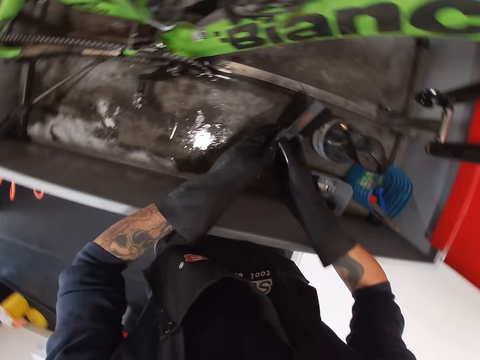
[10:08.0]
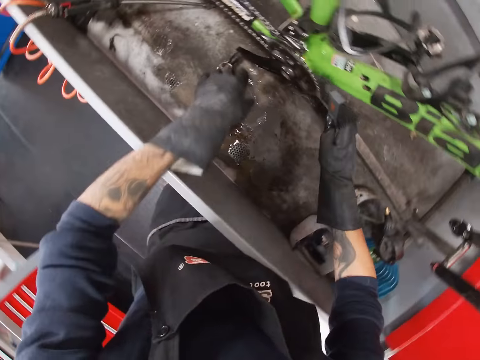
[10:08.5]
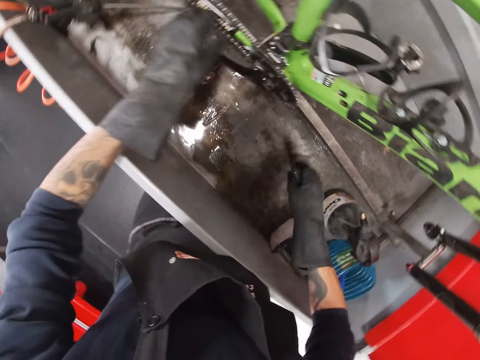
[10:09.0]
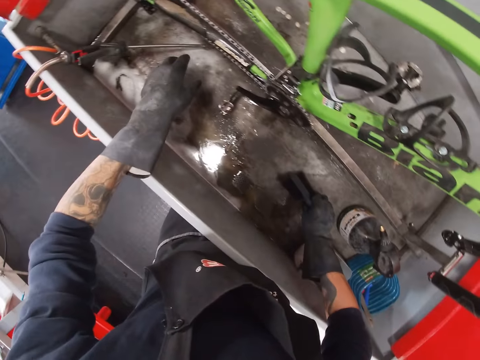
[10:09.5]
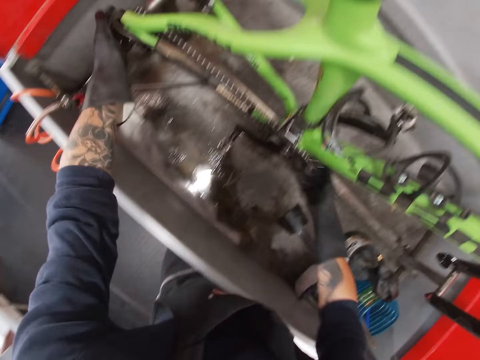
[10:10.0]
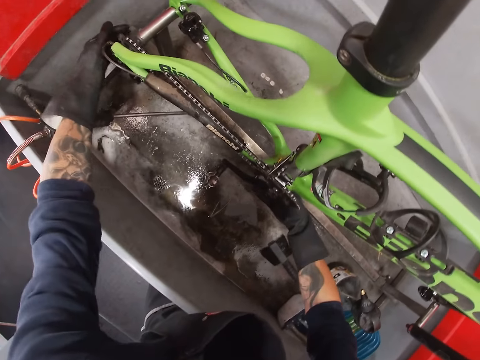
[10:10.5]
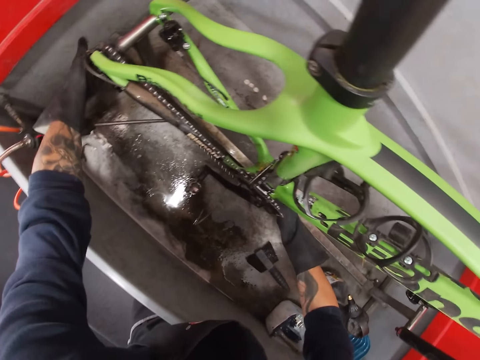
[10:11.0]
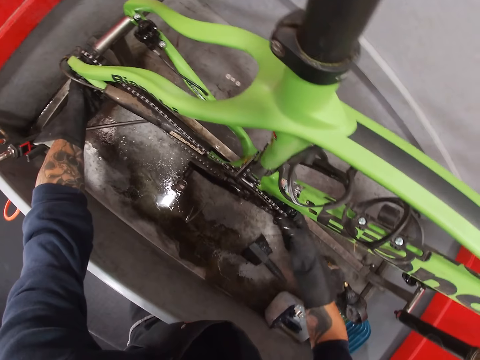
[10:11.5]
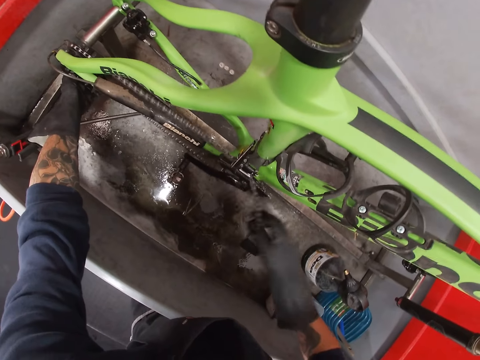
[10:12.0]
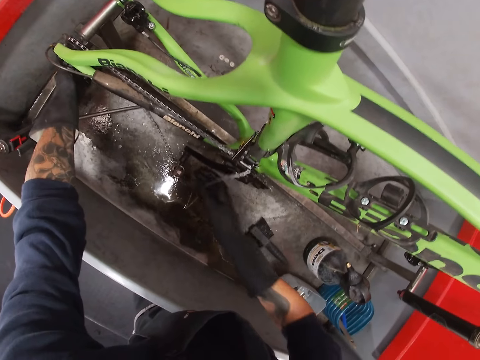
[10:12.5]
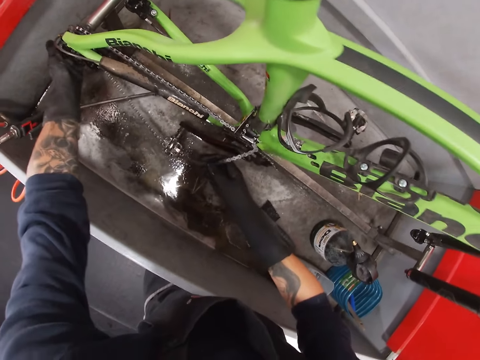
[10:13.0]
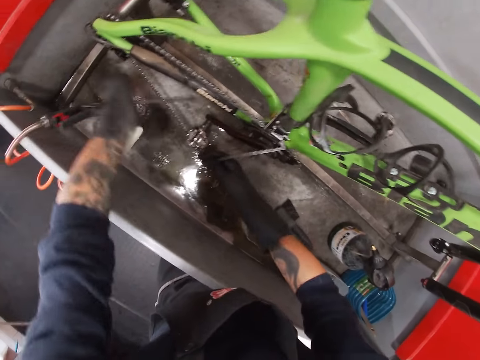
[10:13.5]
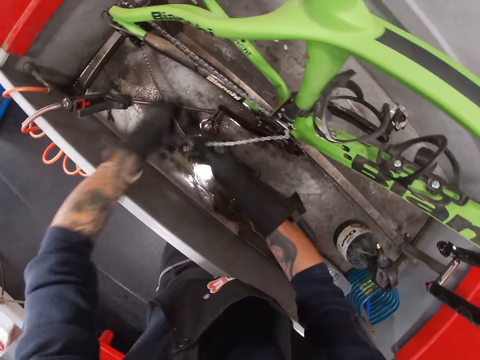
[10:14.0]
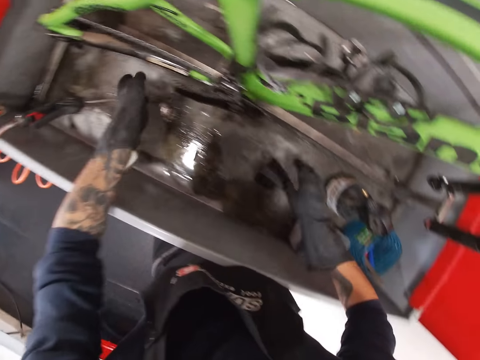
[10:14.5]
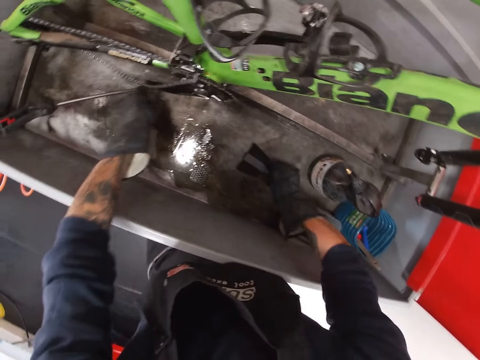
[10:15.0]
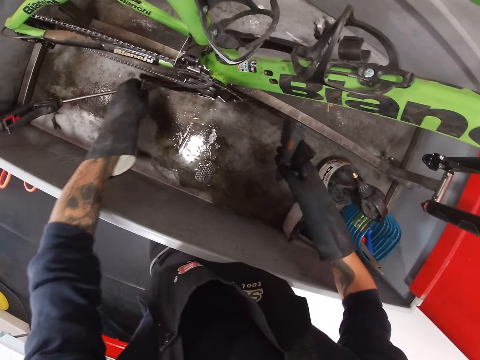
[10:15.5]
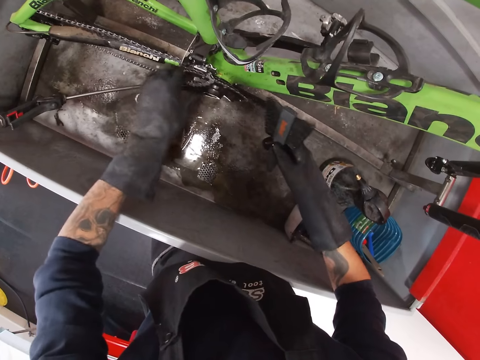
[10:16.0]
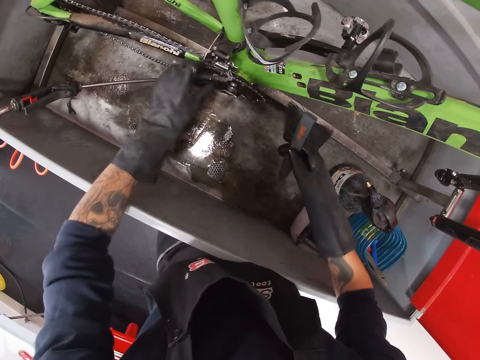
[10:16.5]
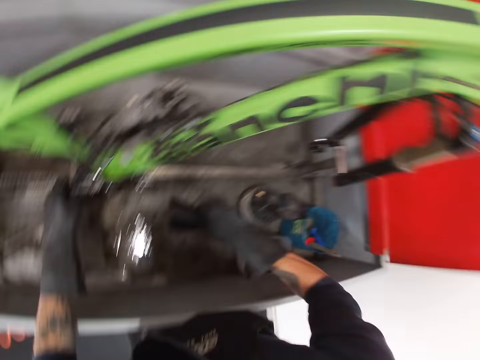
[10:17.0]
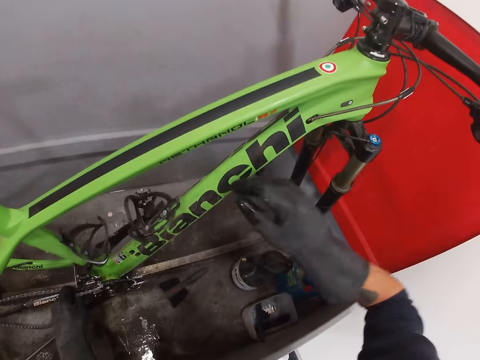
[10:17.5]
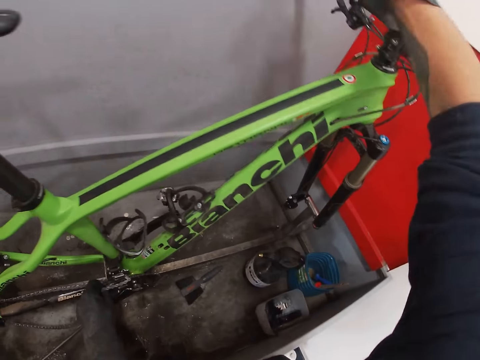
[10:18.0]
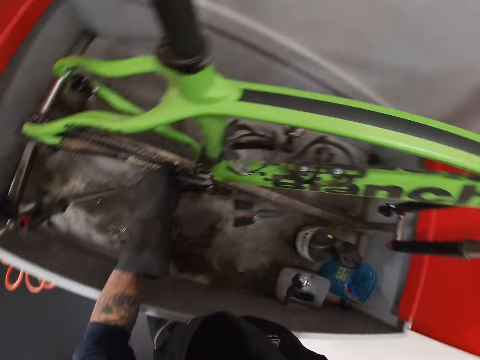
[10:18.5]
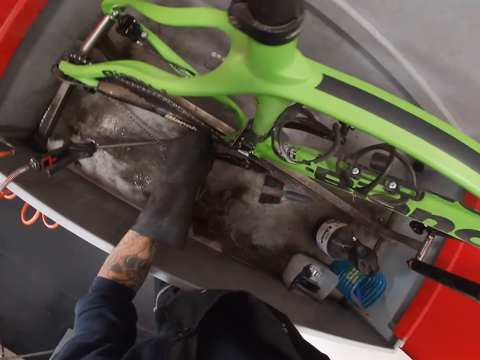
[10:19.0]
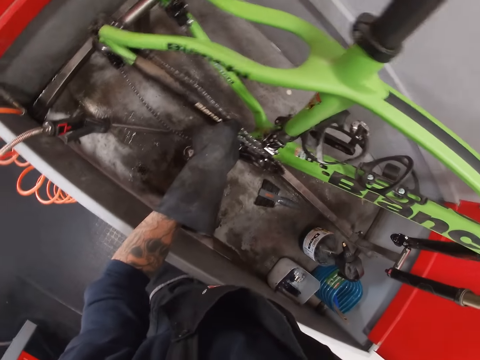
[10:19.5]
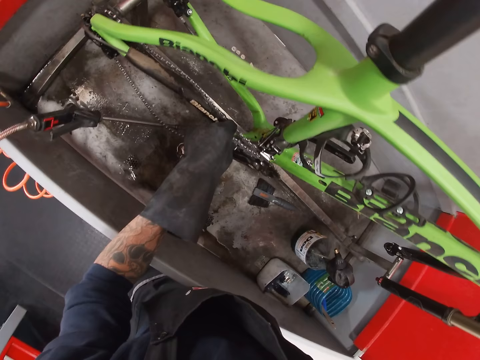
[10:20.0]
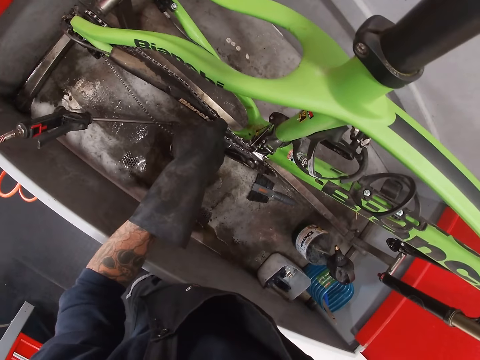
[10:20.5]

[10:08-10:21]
The camera wearer transfers the brush from his left hand to his right hand. He places the brush in his right hand into the bicycle wash. He moves the chains. He removes the bicycle chain with both hands. He takes the brush from the bicycle wash with his right hand. He holds the pedal. He moves the chains. He places the brush in his right hand into the bicycle wash. He touches something. He holds the bicycle handle bar with his right hand. He holds the chains.

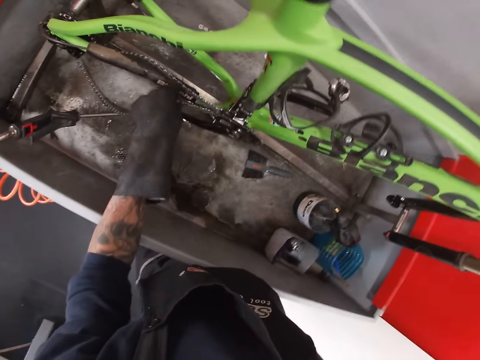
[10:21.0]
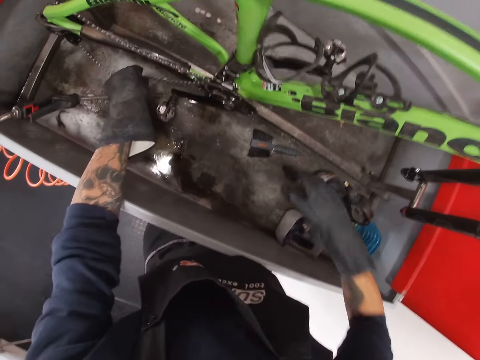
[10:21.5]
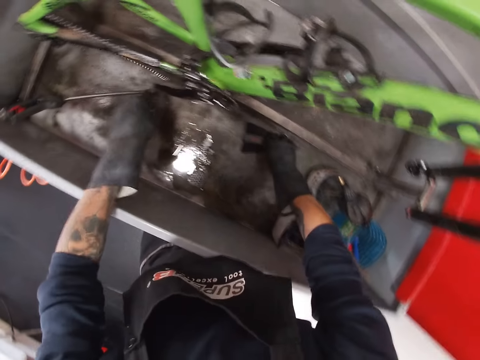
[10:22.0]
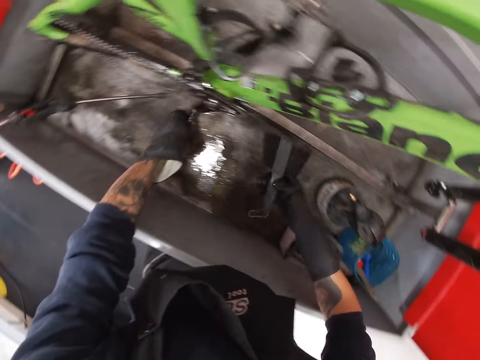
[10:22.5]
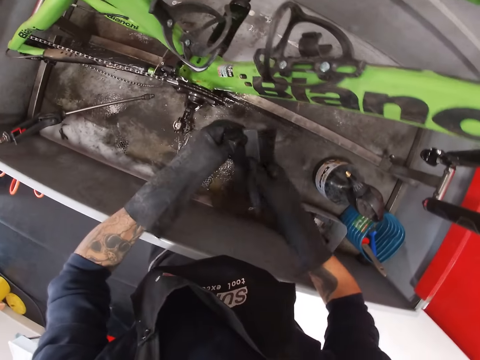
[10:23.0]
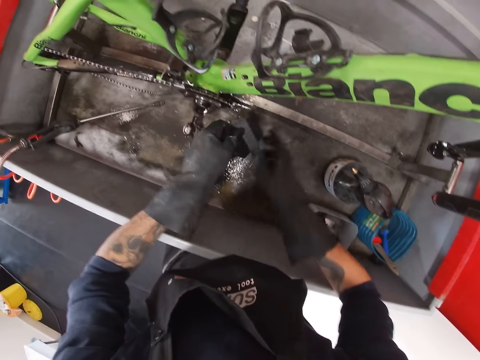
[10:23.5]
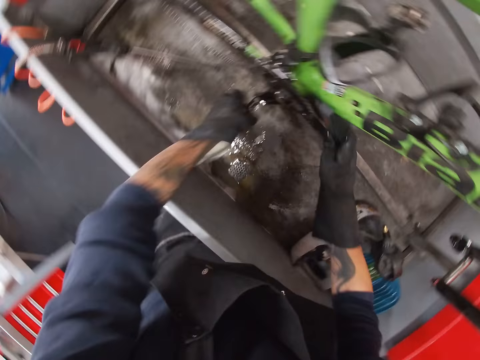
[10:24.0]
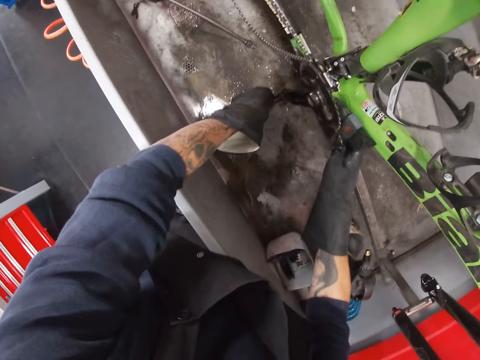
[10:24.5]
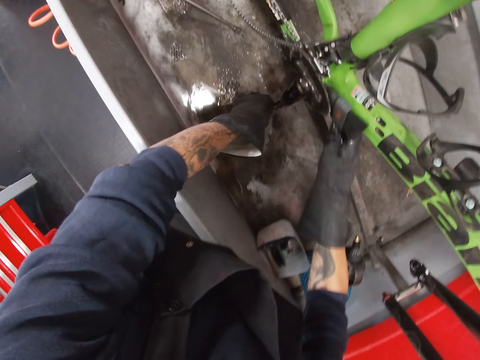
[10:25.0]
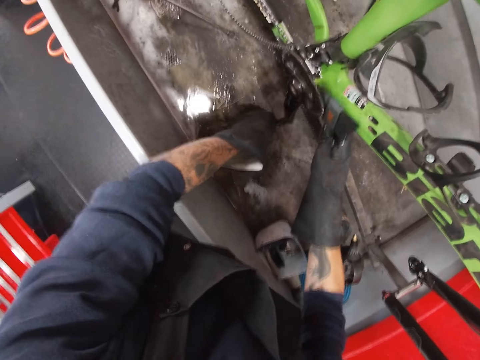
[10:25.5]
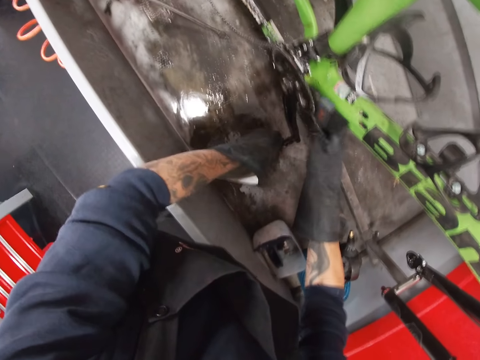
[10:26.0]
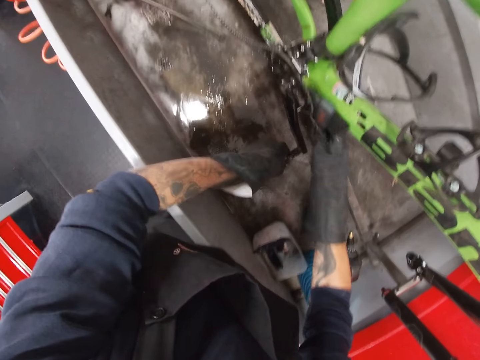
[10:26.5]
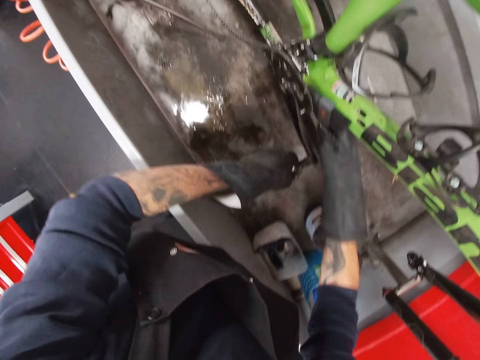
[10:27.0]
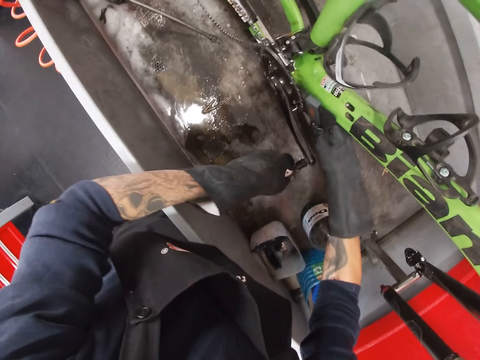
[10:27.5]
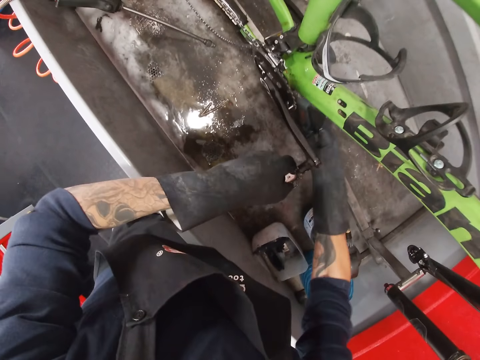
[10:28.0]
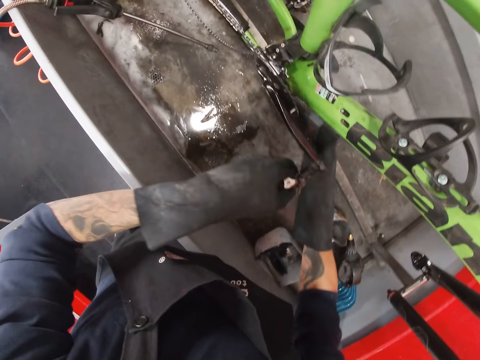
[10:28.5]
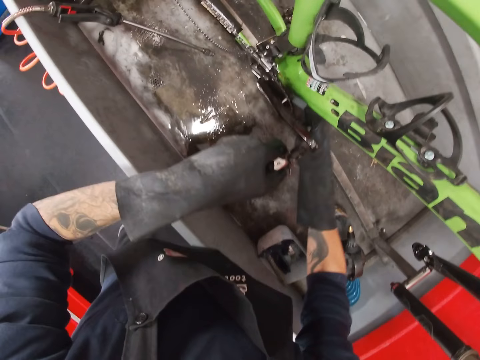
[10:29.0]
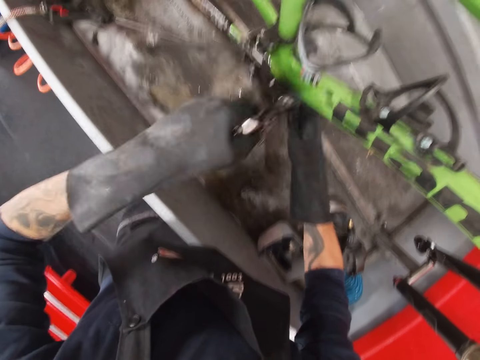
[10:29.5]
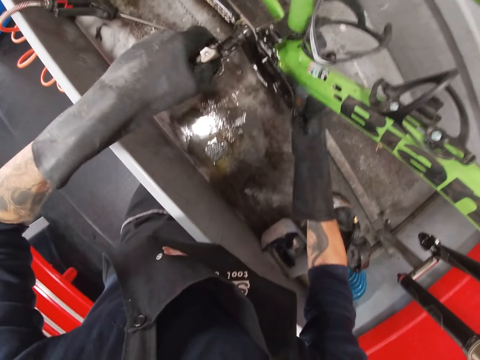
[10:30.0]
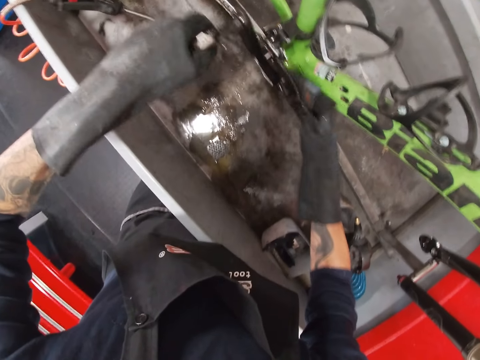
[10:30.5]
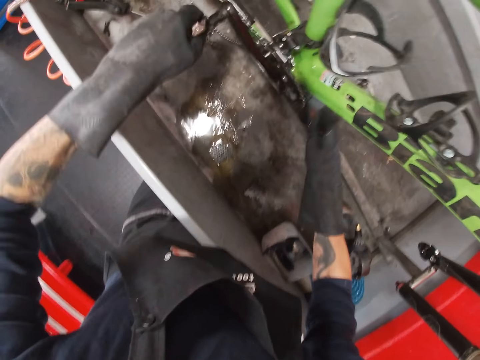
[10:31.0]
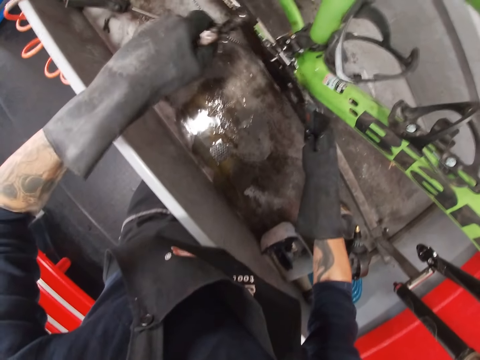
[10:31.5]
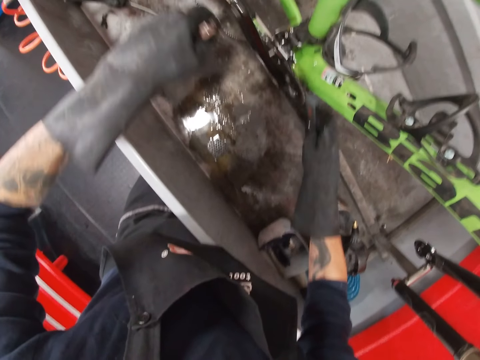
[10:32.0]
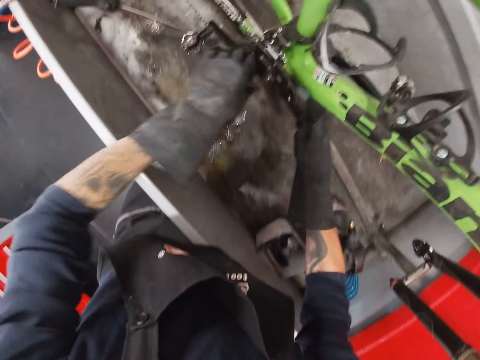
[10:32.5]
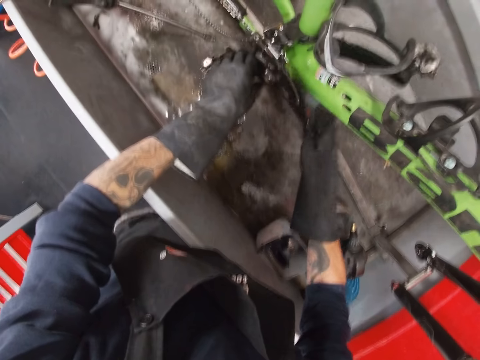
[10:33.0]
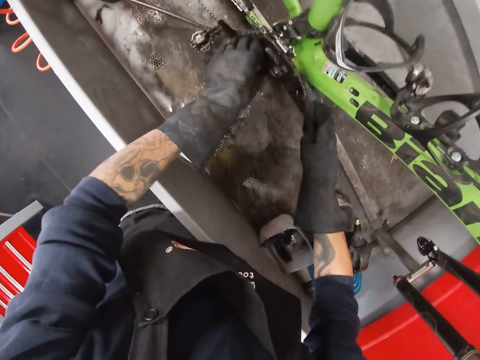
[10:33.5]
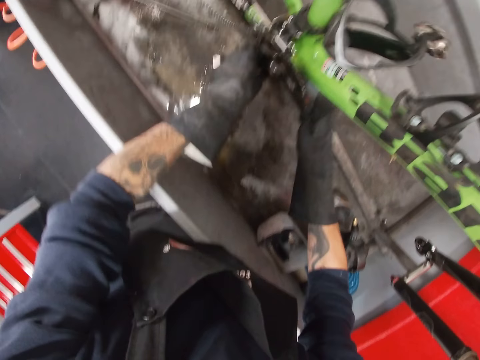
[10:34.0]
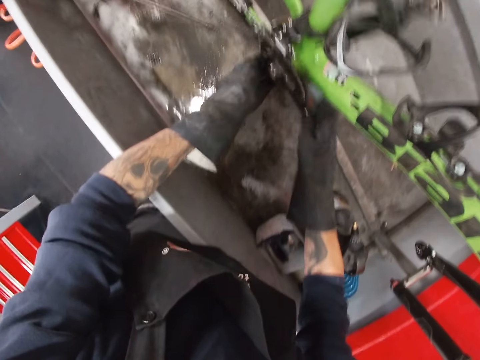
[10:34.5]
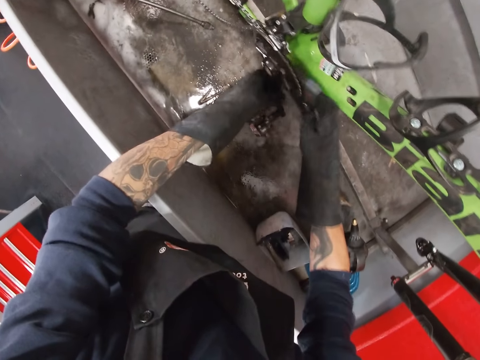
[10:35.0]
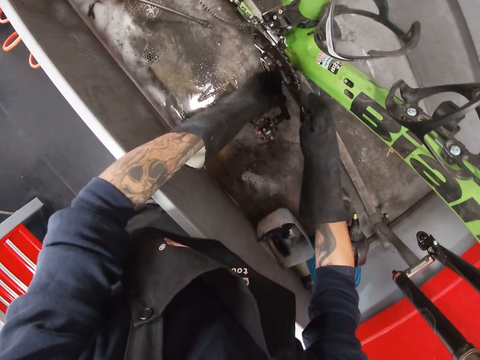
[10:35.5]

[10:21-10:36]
The camera wearer moves the chains. He takes the brush from the bicycle wash with his right hand. He moves the bicycle pedal with his left hand. He adjusts the brush with his hands. He presses the brush. He holds the pedal. He washes the front derailleur. He moves the bicycle pedal with his left hand. He scrubs the bicycle in the bicycle wash with the brush in his right hand. He washes the front derailleur.
